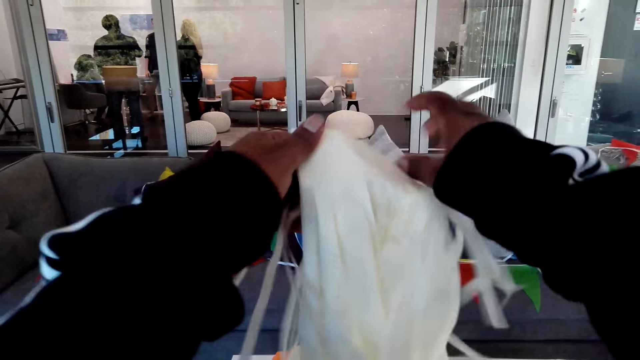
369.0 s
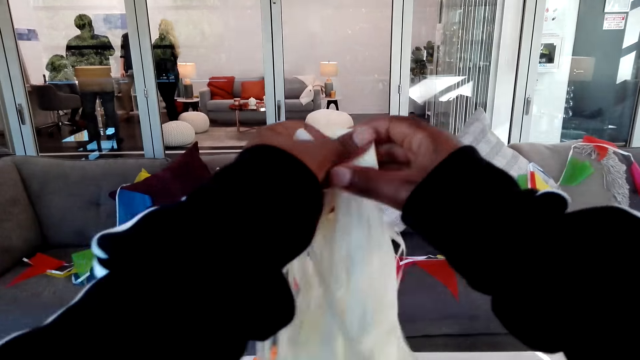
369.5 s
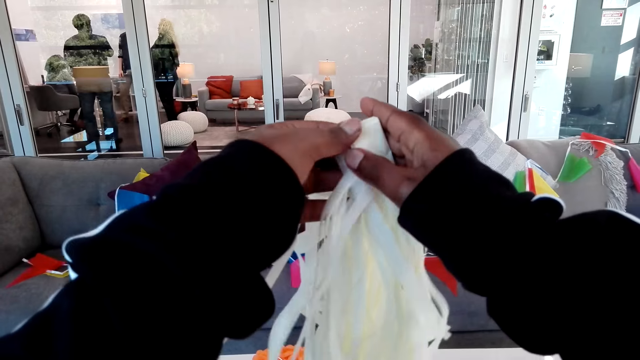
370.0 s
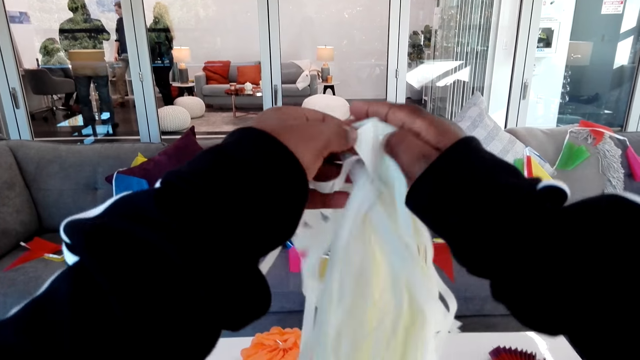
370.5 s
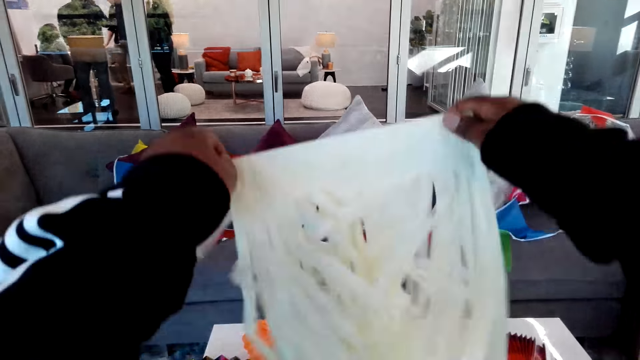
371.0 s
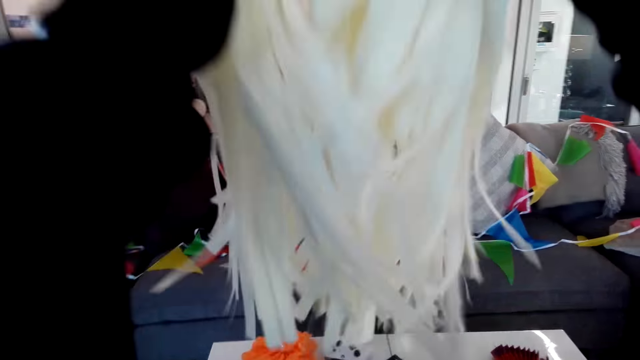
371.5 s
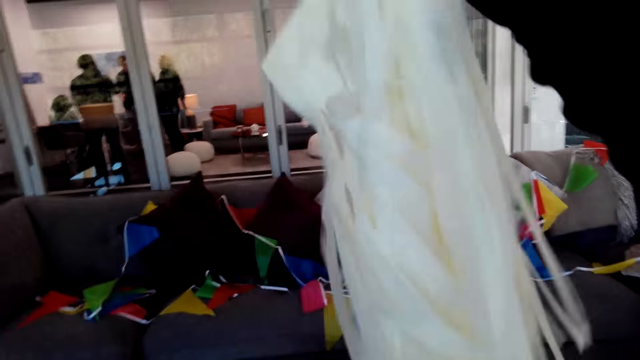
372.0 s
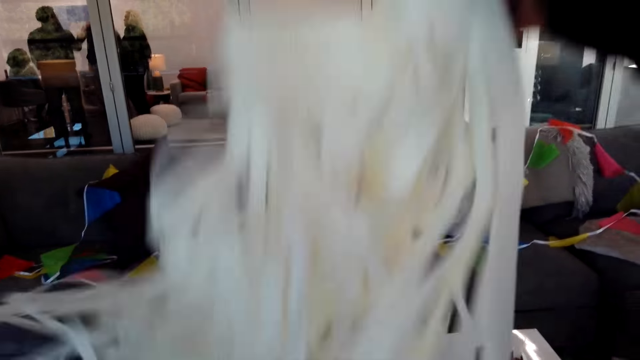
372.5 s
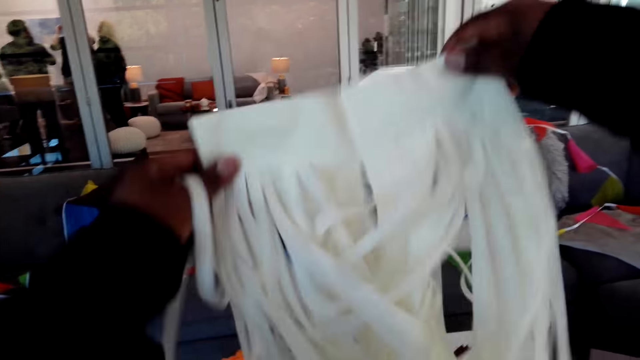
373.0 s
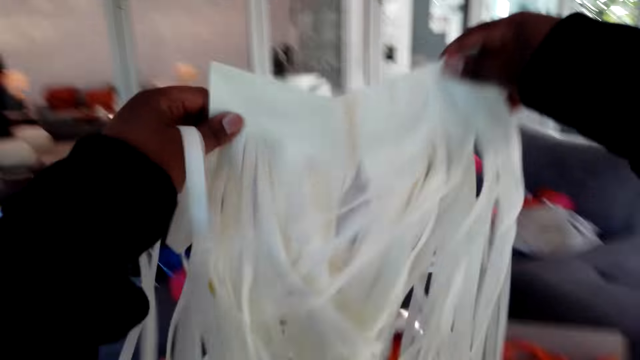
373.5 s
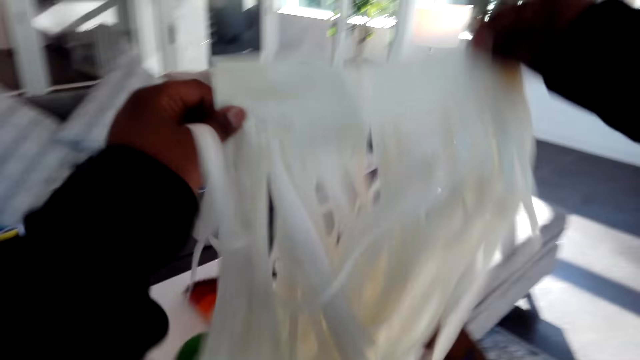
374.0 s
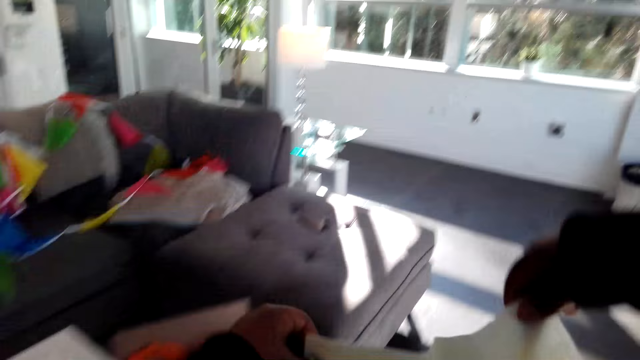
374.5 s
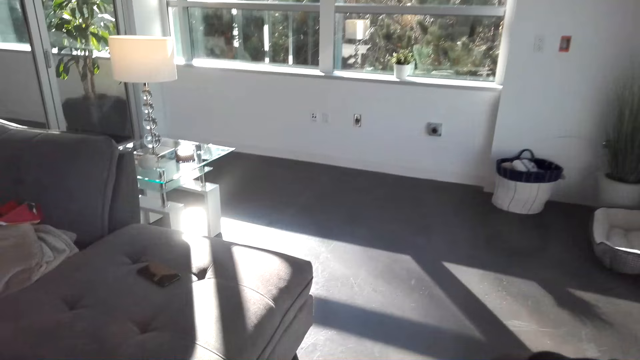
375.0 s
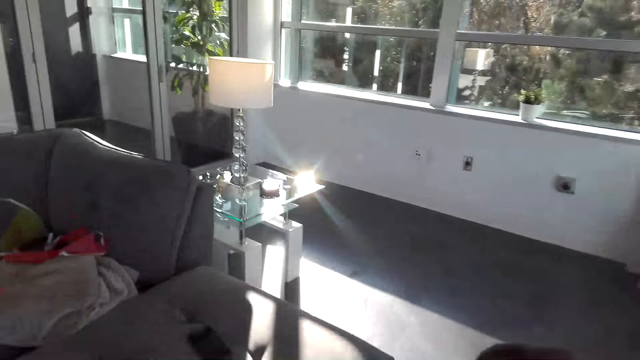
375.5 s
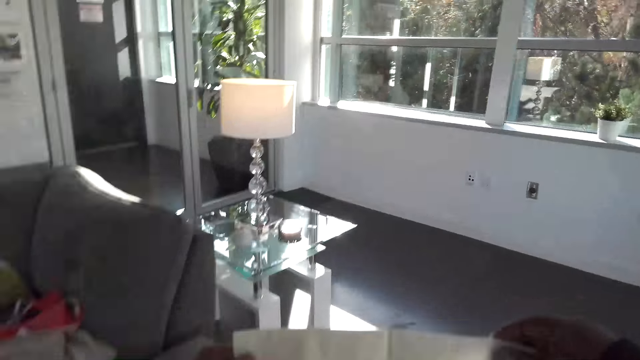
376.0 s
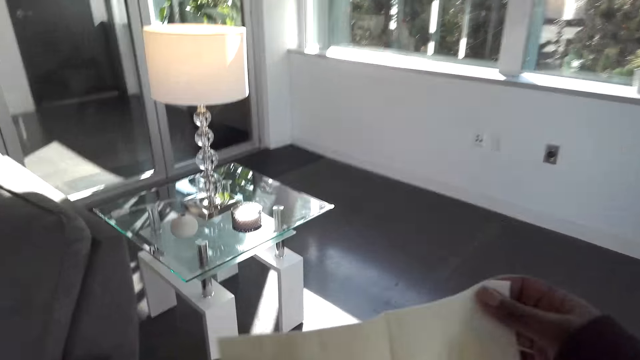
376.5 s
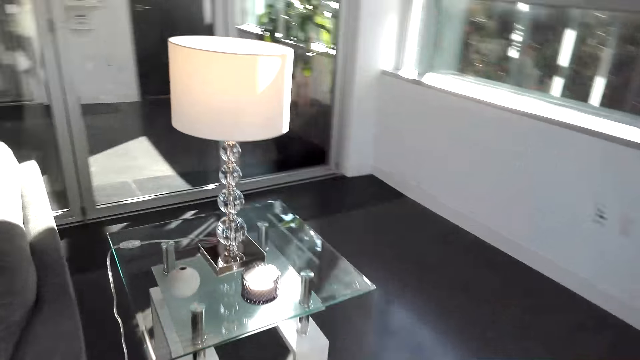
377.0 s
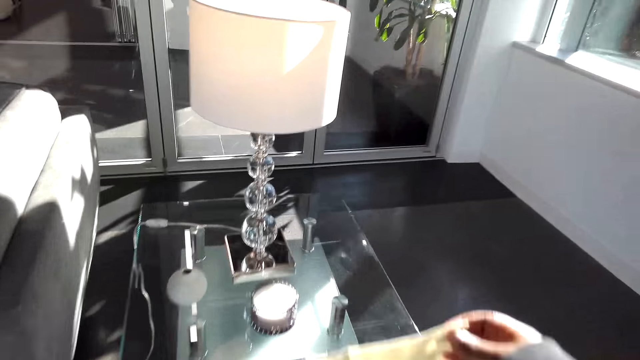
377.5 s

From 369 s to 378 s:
The camera wearer unfolds the ribbon. They shake the ribbon. They walk. They move the ribbon on the hand.

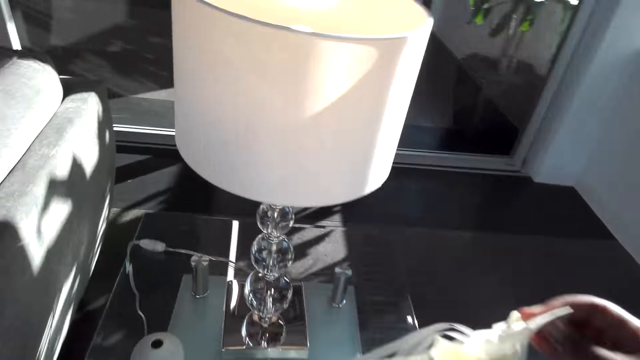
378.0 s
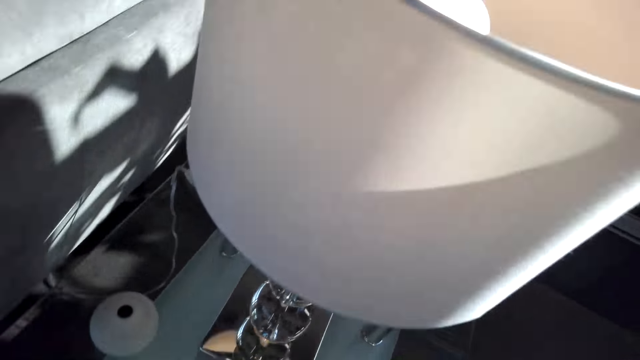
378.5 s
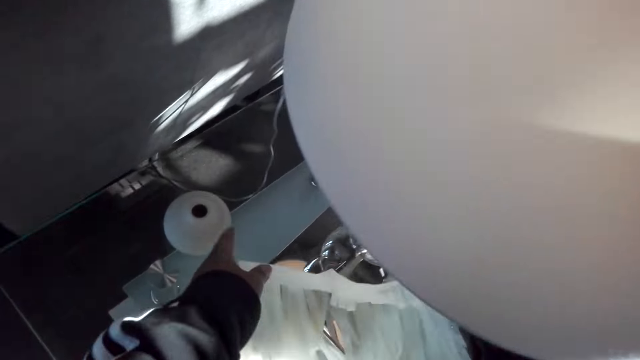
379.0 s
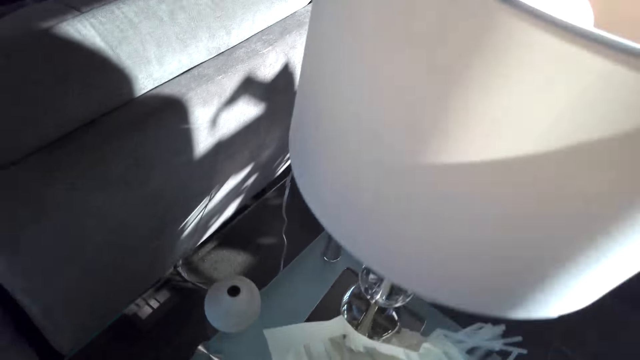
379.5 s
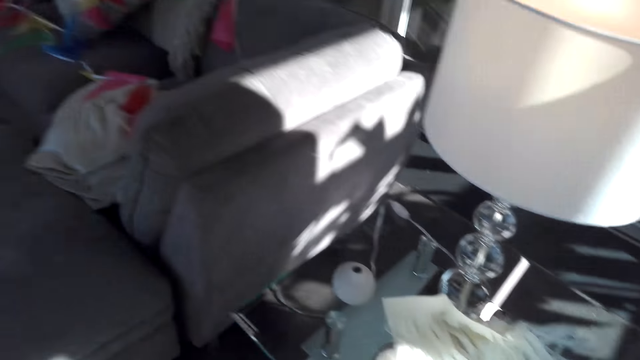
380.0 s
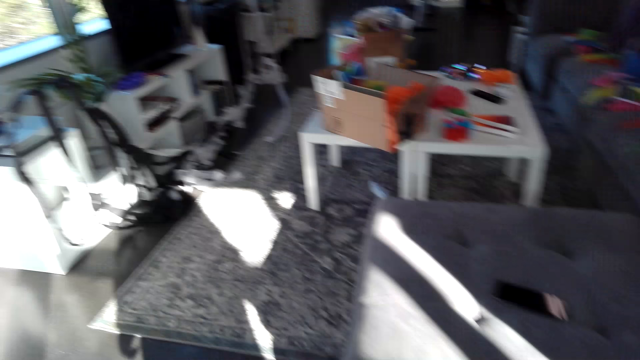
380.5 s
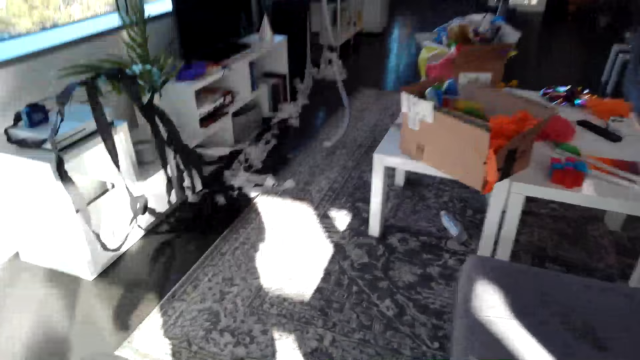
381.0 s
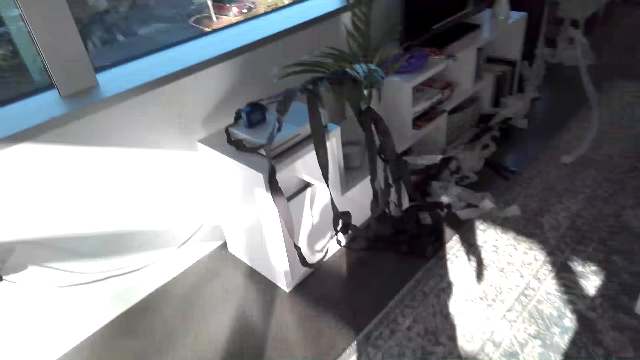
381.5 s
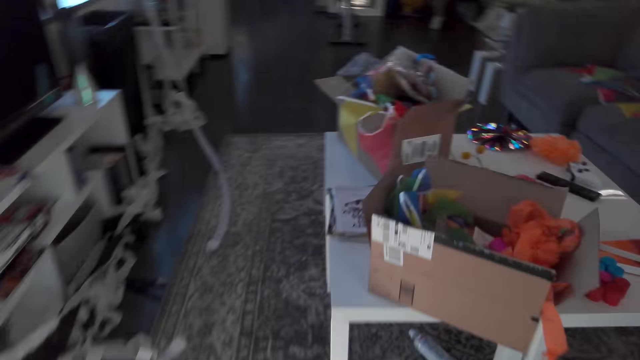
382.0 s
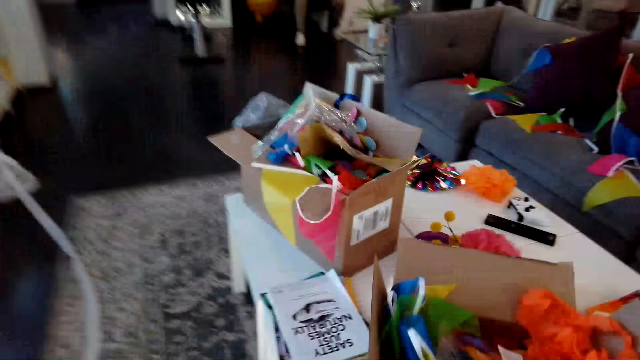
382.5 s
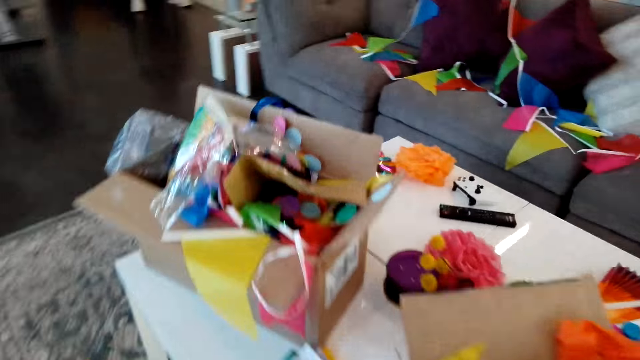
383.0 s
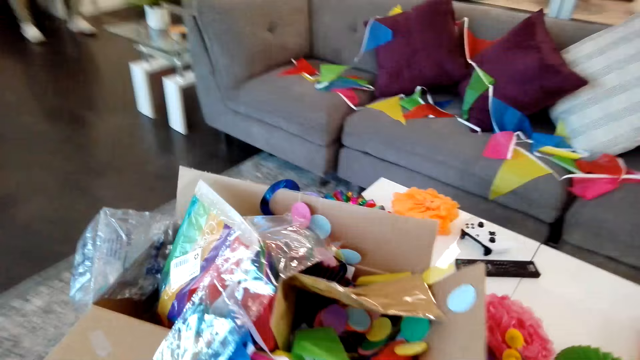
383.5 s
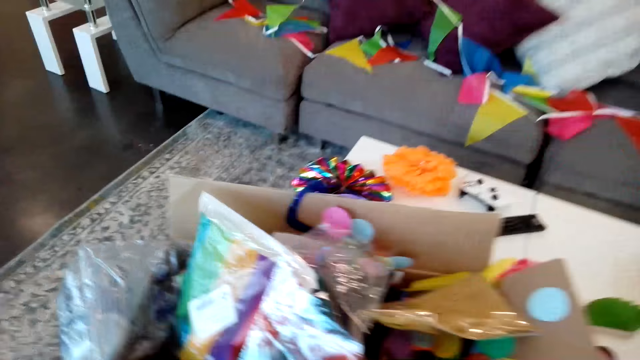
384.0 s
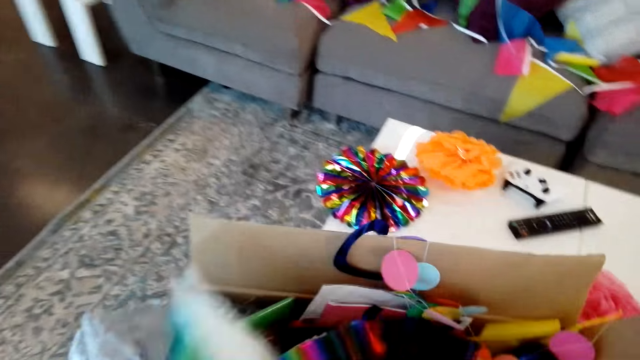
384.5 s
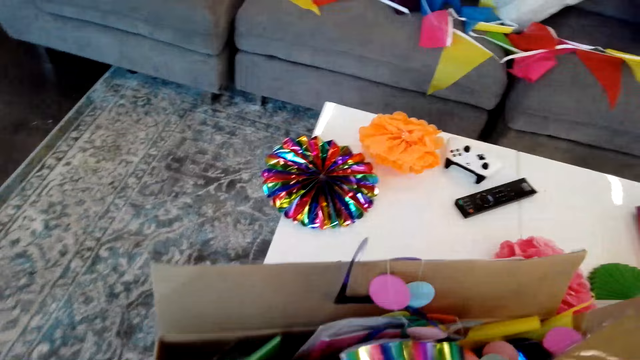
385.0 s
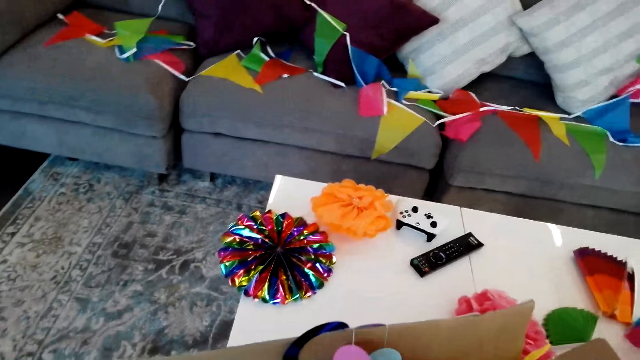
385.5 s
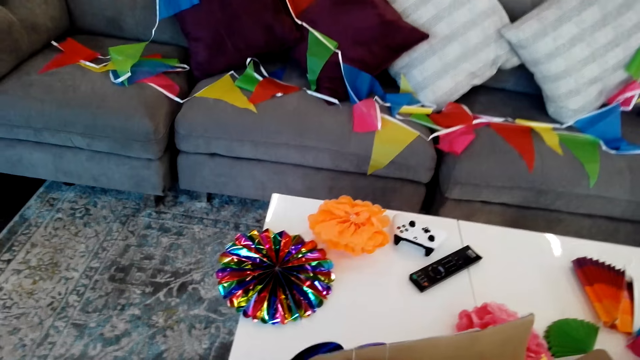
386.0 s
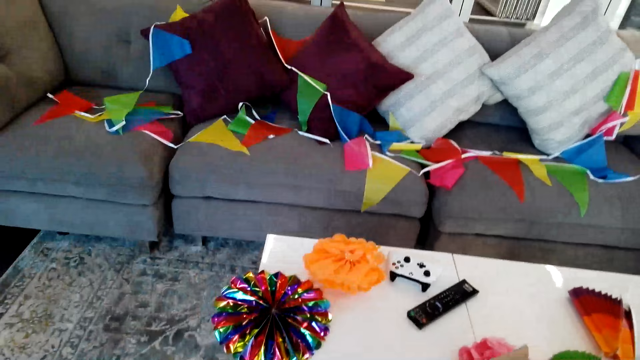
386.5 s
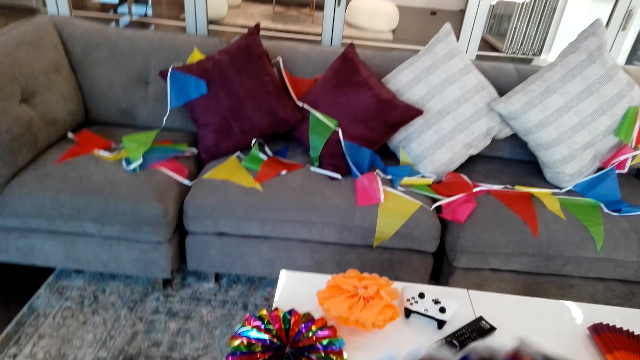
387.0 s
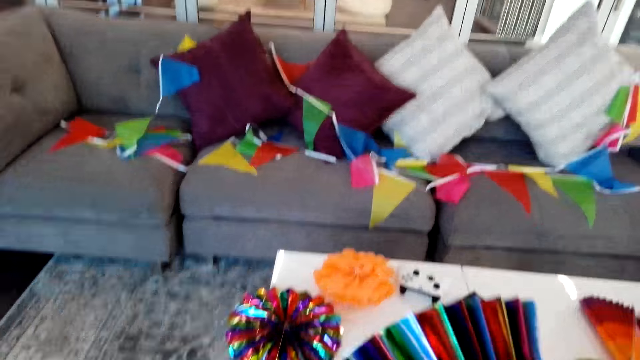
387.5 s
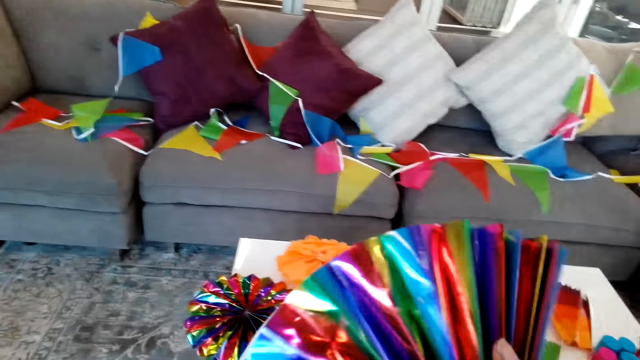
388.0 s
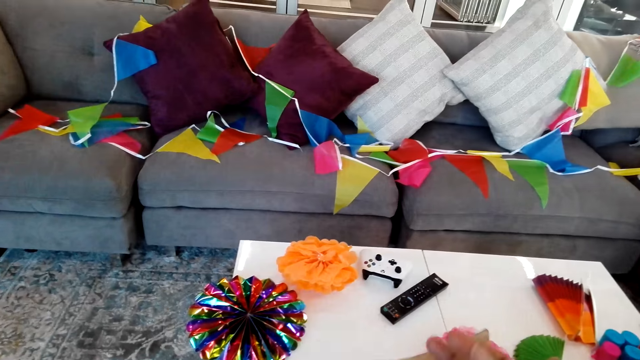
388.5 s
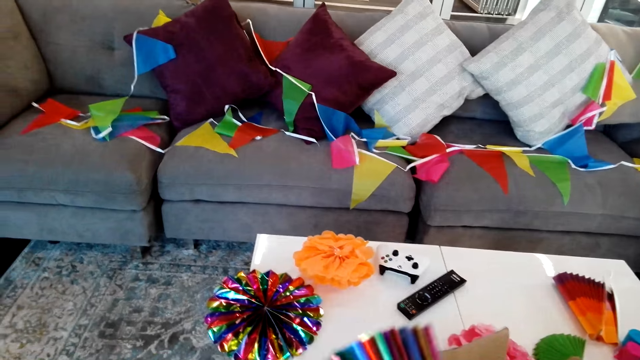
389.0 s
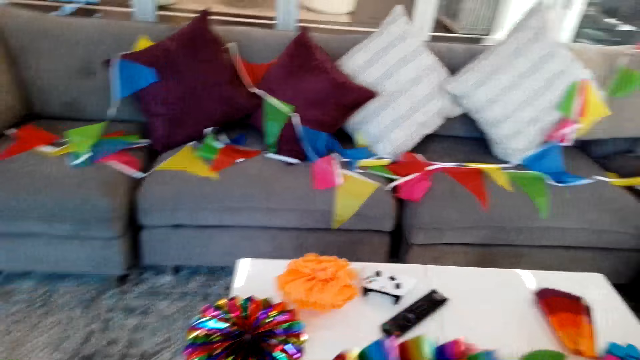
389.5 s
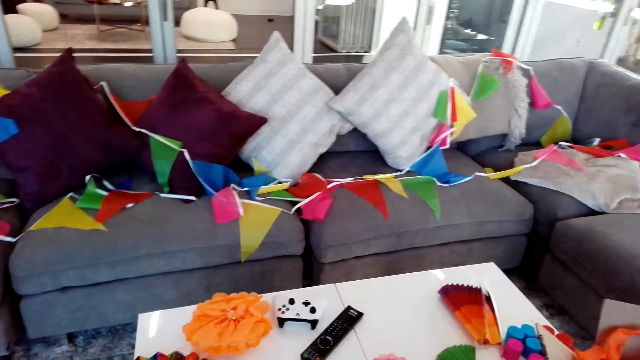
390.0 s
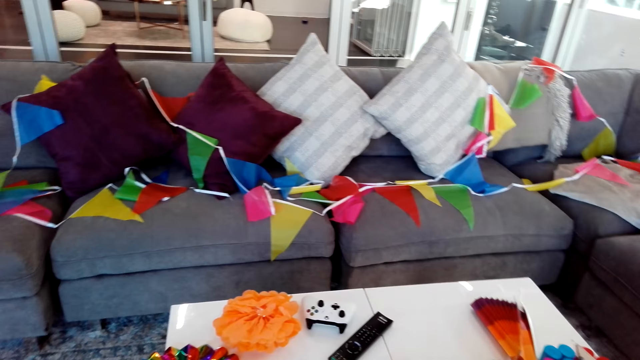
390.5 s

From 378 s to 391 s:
The camera wearer puts the decoration or ribbon on the table. They walk. They touch the ribbon in the box. They pick up the decoration. They move the ribbon on the hand.
